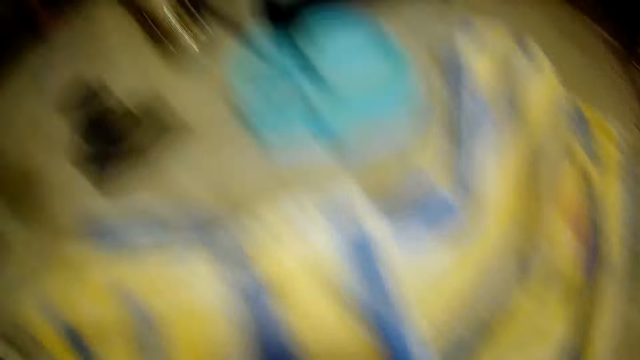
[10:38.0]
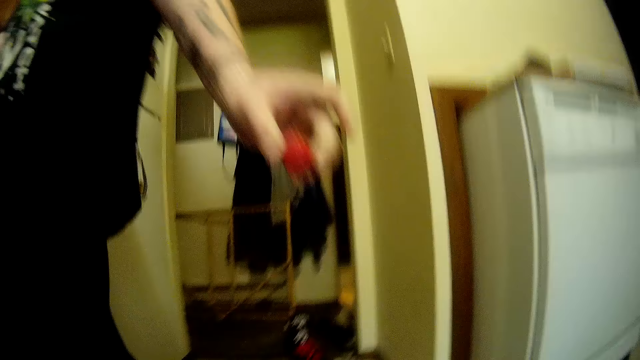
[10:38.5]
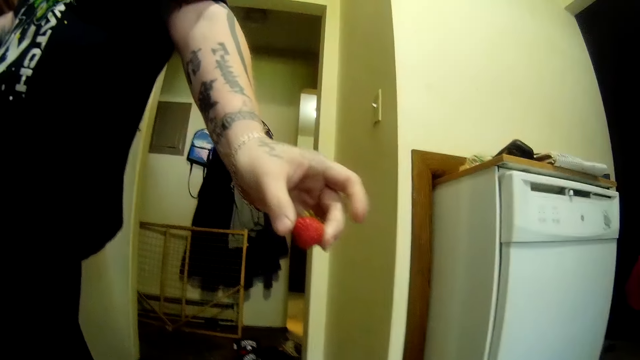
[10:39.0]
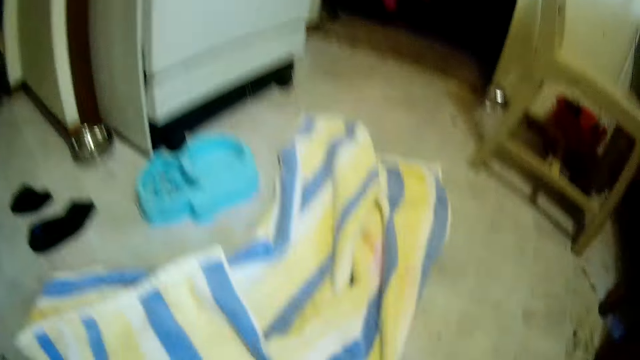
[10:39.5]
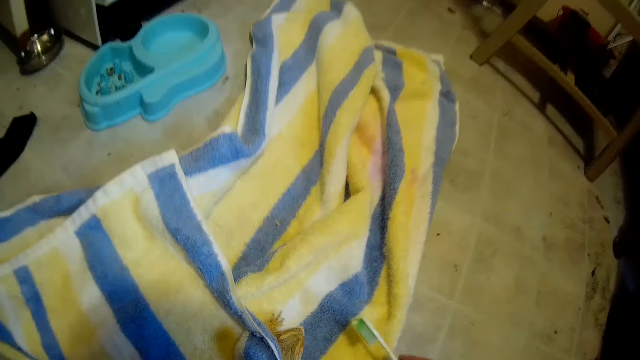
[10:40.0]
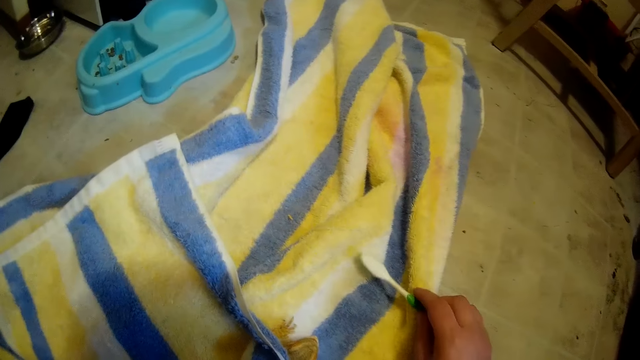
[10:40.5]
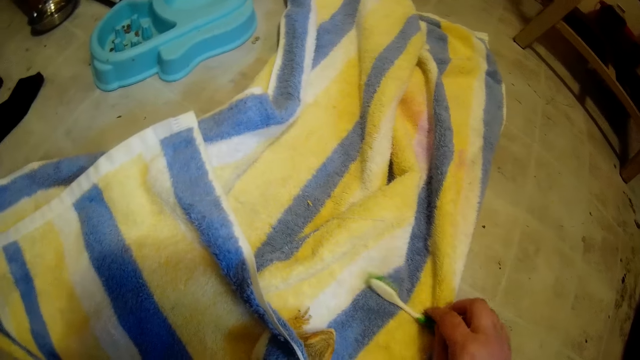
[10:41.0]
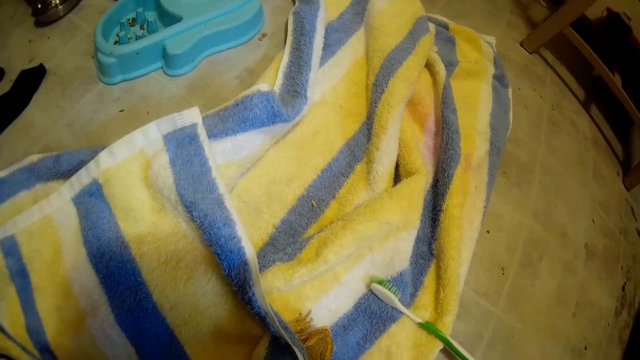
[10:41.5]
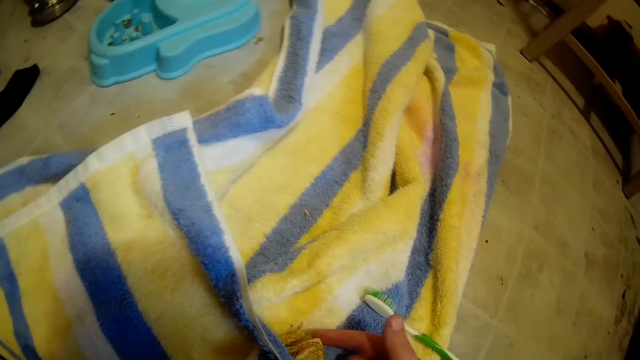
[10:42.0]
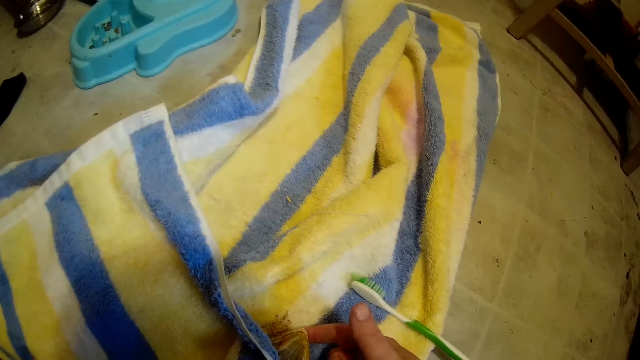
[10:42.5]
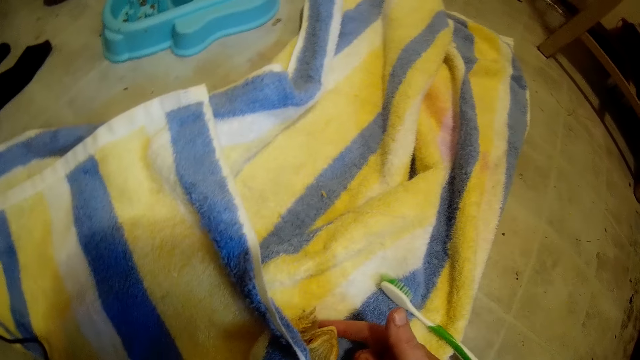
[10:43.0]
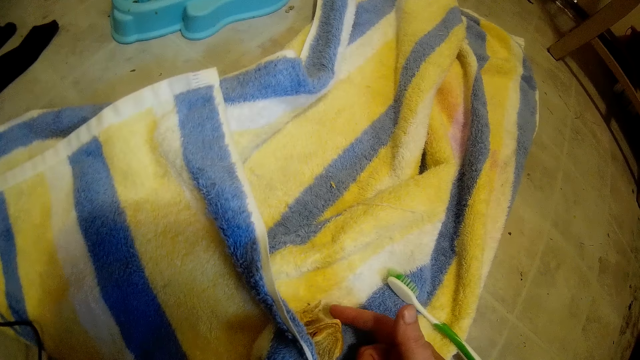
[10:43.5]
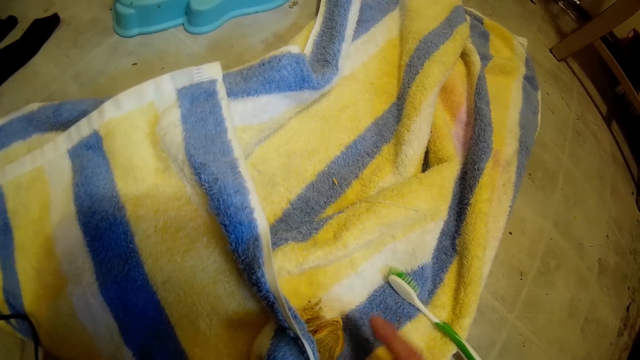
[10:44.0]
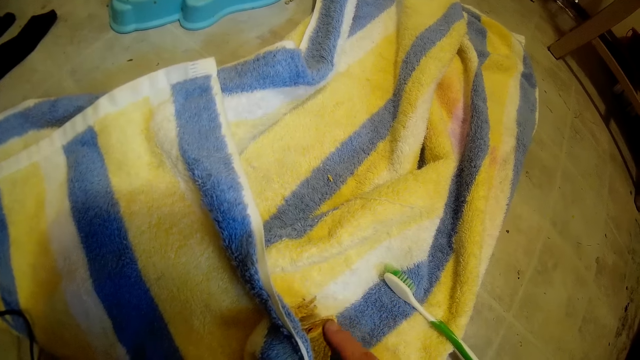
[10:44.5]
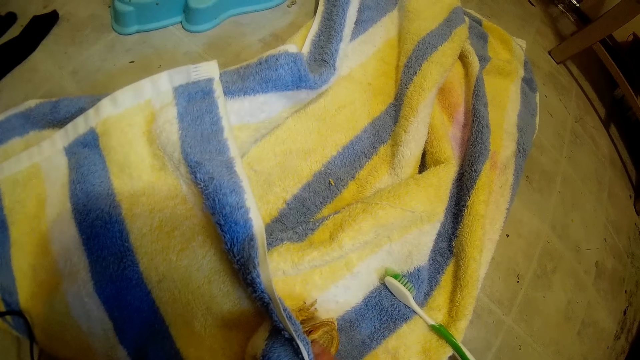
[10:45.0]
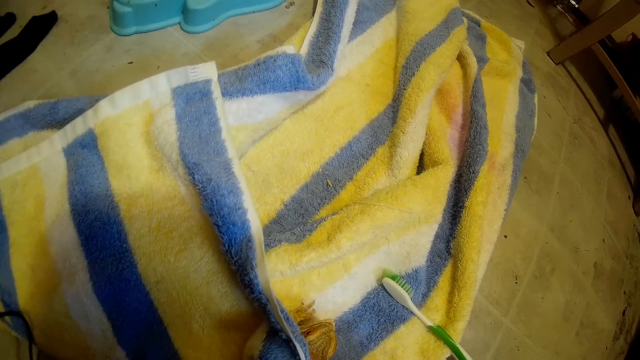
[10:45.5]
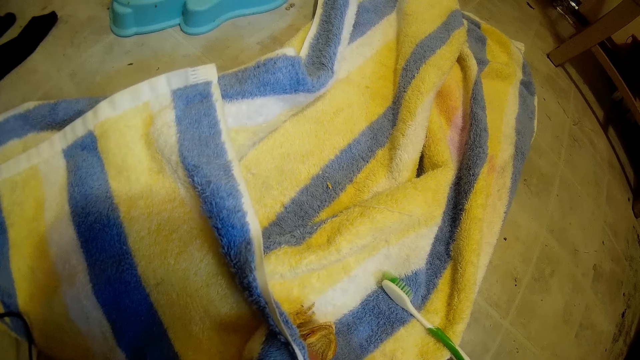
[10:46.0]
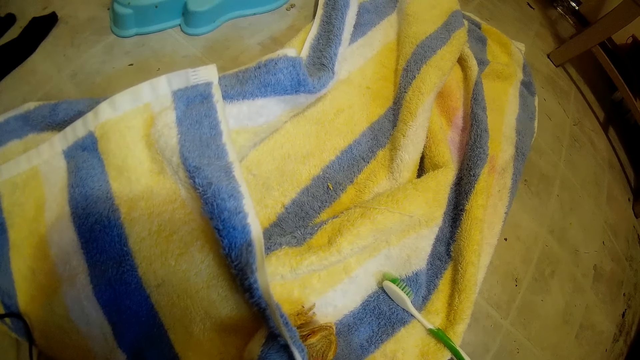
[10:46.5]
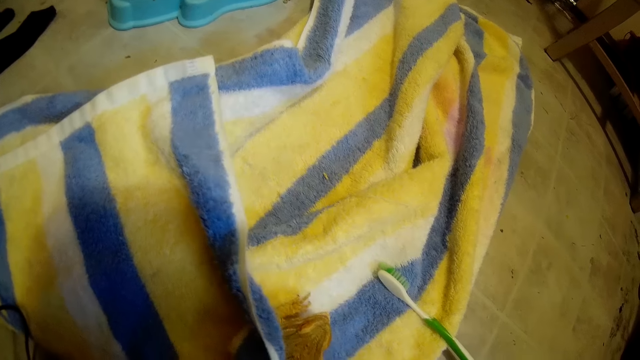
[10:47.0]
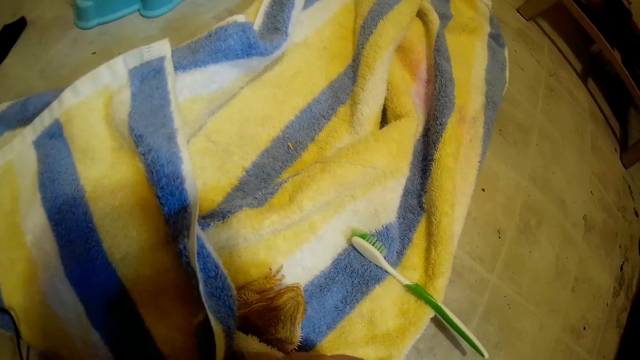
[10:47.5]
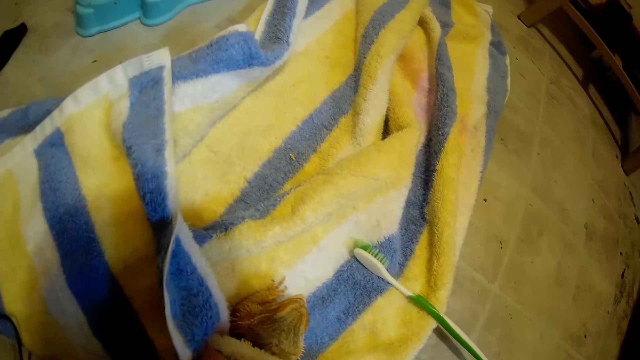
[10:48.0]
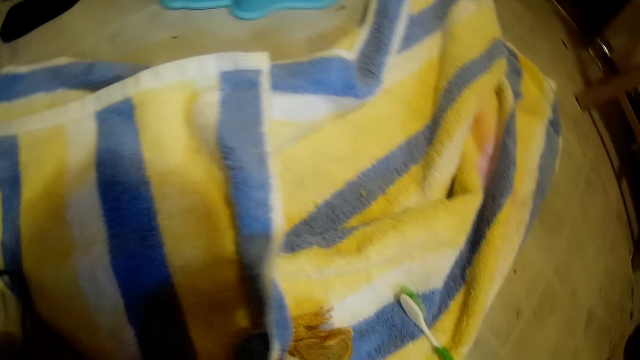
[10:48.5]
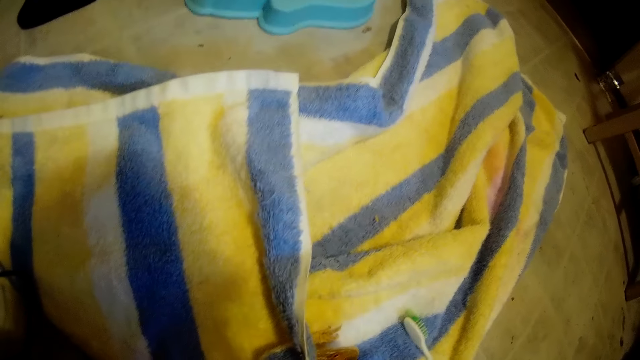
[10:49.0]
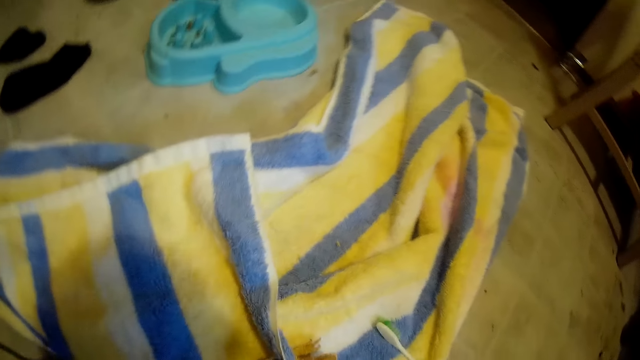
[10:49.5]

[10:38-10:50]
The camera wearer interacts with a man. The man holds a strawberry. The camera wearer drops the toothbrush in her right hand on the towel. She fondles the frog or lizard with her right hand. She uncovers the lizard.

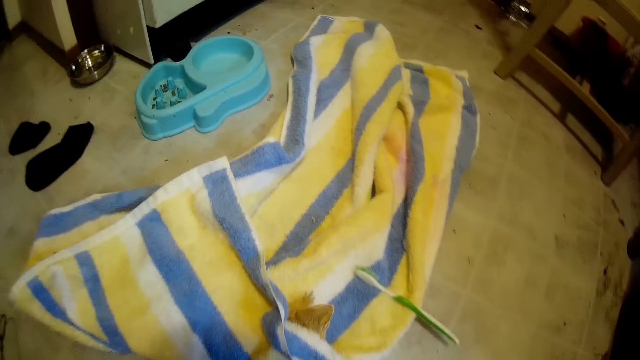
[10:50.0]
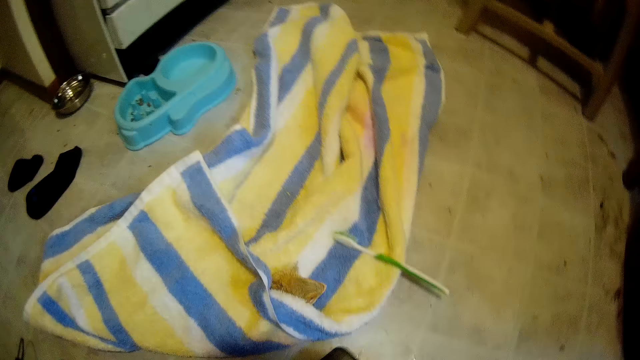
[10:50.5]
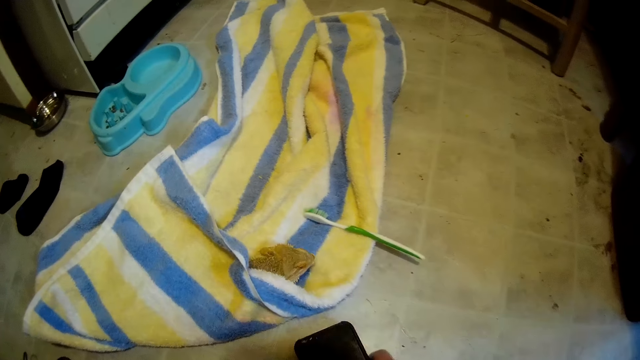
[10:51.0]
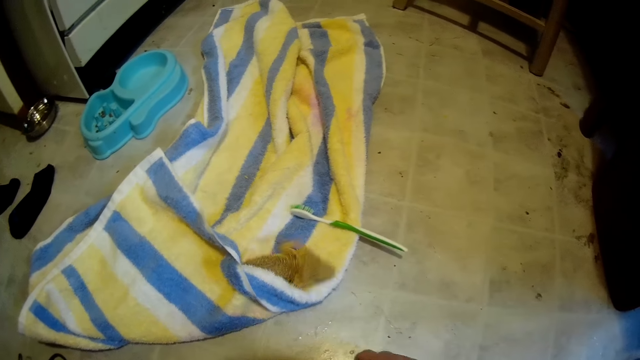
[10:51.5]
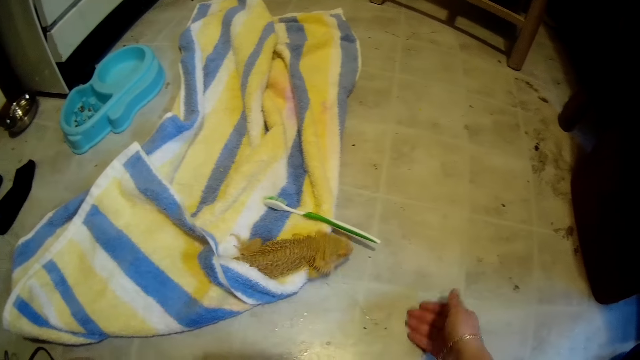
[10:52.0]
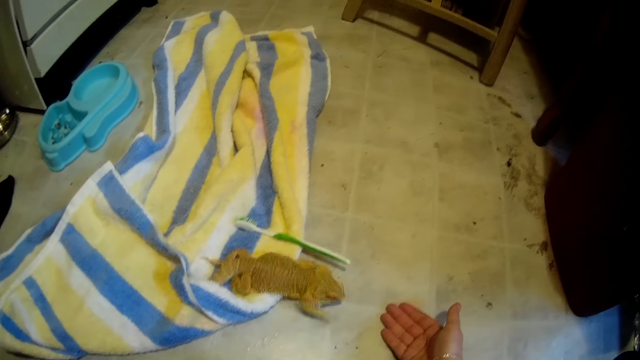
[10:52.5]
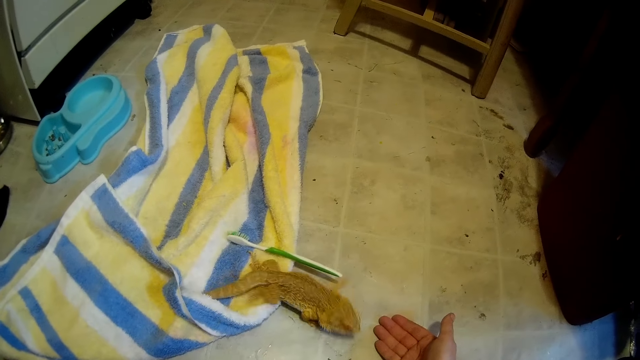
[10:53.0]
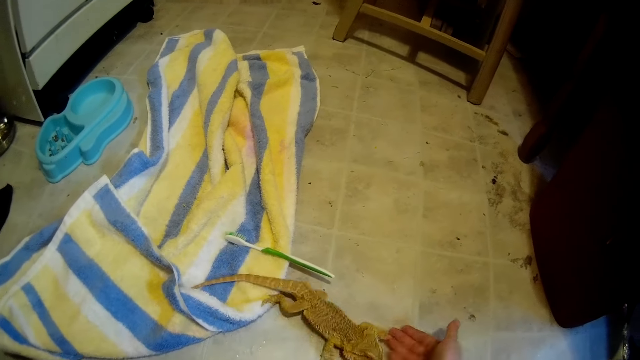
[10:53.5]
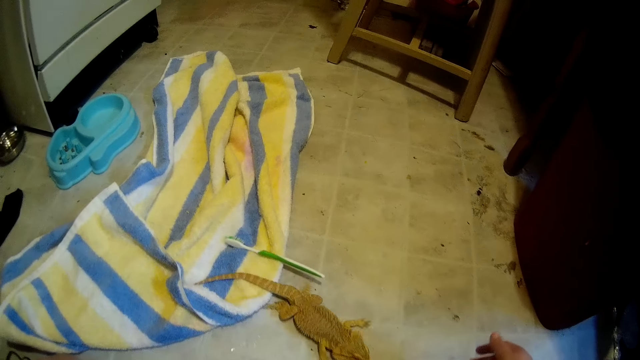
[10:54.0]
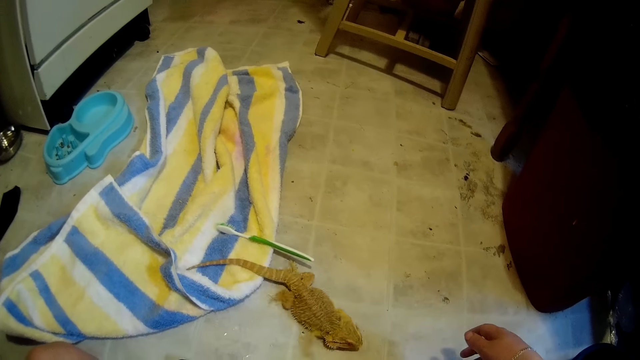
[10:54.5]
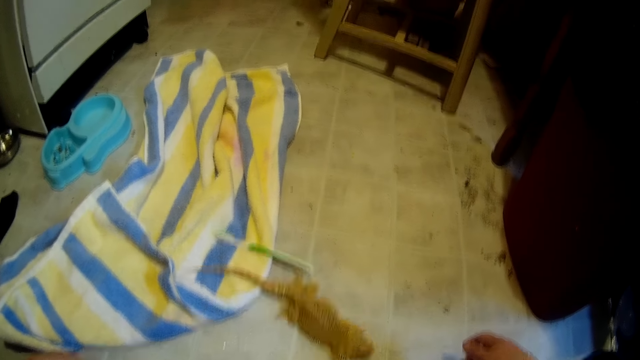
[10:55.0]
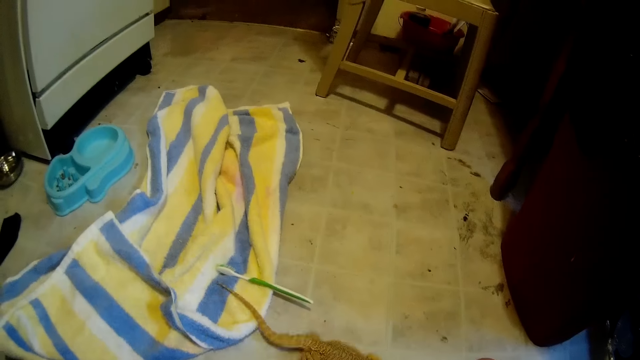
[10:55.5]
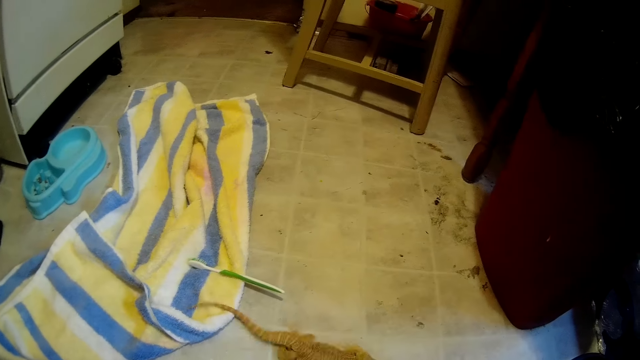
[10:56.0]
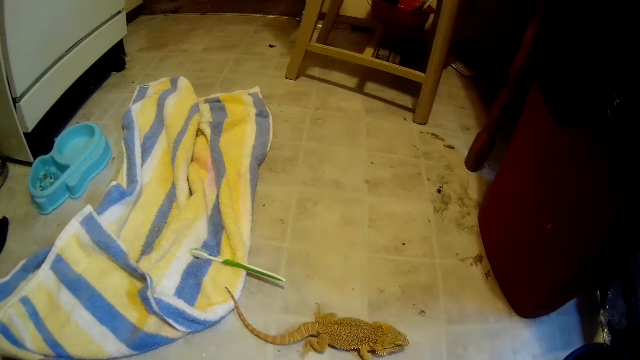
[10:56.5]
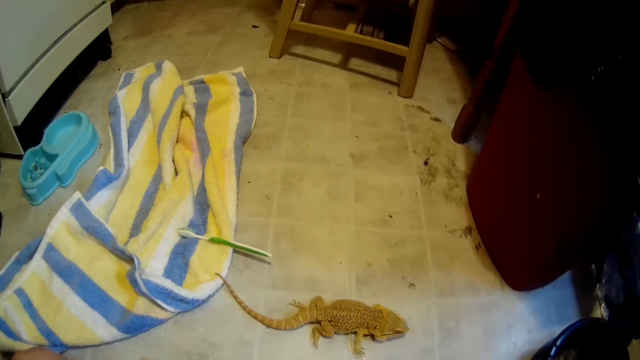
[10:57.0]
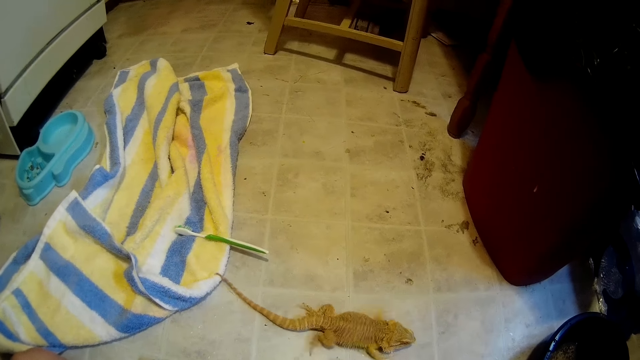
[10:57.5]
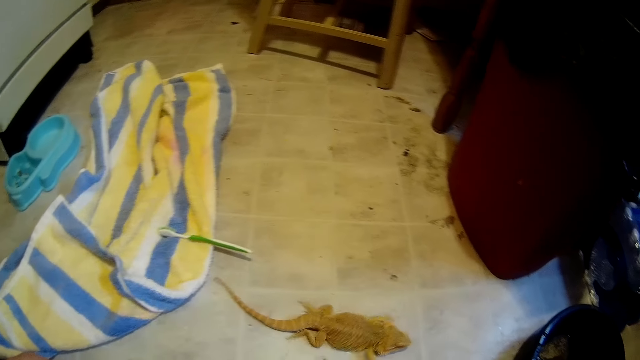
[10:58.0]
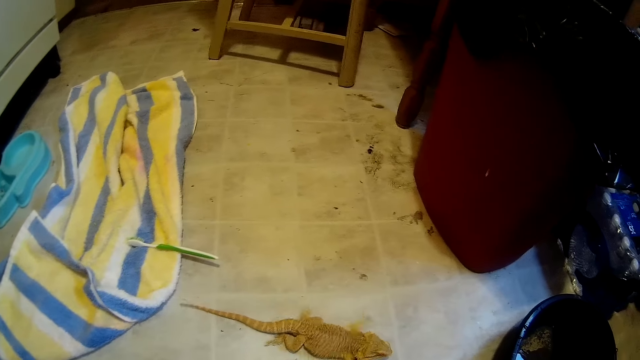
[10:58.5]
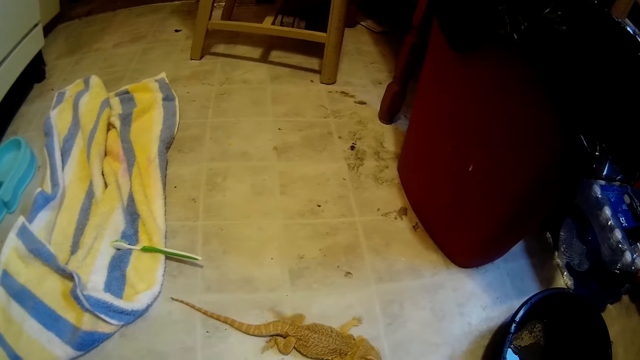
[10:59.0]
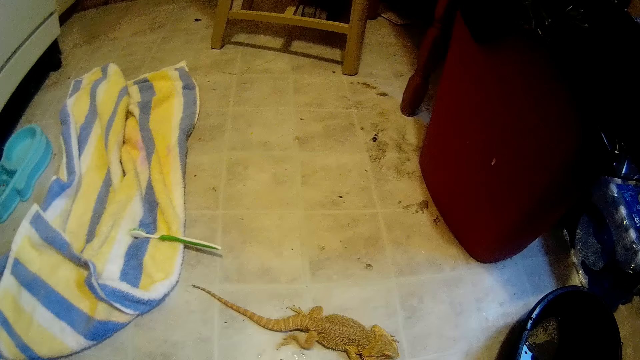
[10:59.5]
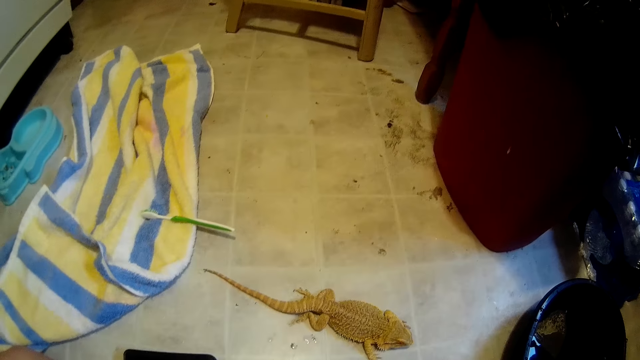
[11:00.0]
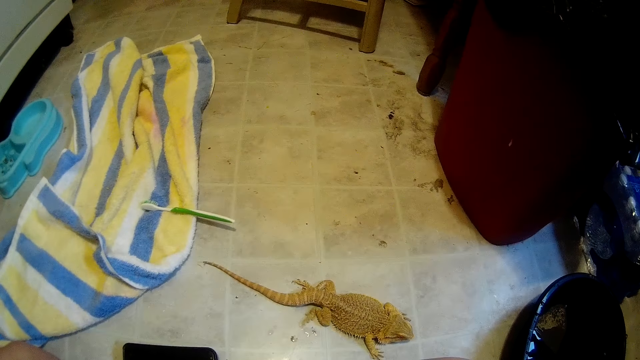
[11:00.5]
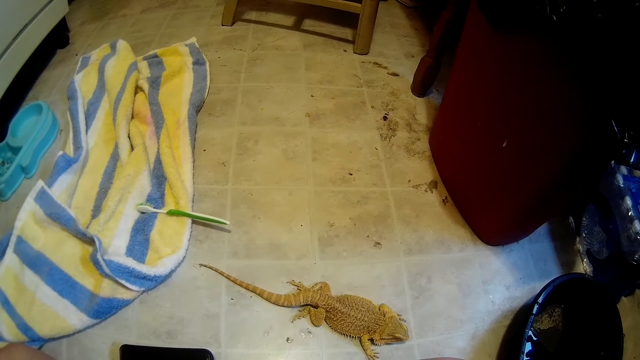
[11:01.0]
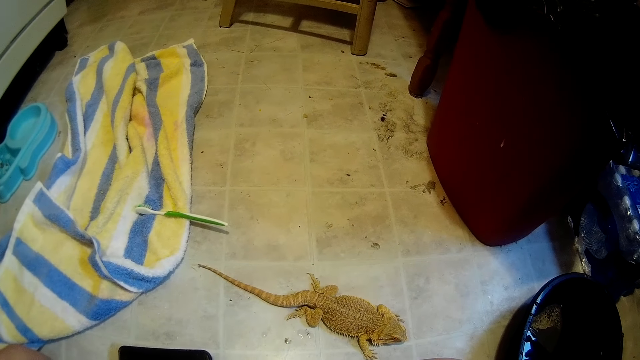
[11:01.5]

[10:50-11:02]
The camera wearer moves the phone on the floor with the right hand. They place the right hand on the floor. They interact with the lizard.
